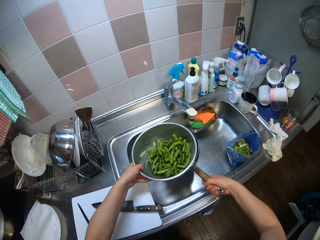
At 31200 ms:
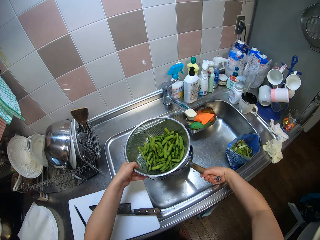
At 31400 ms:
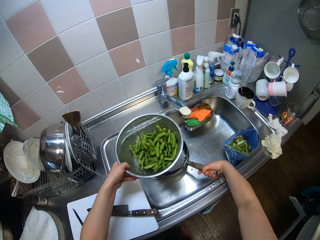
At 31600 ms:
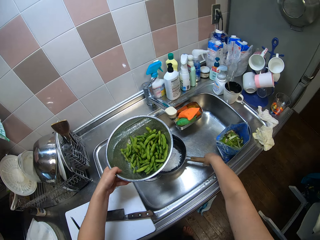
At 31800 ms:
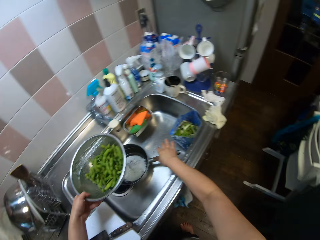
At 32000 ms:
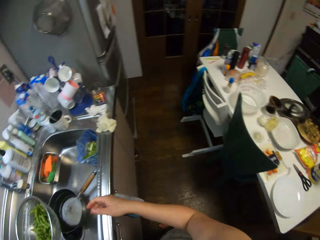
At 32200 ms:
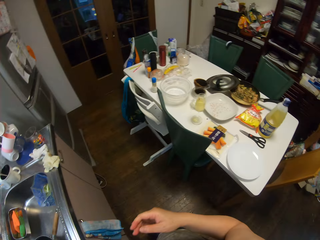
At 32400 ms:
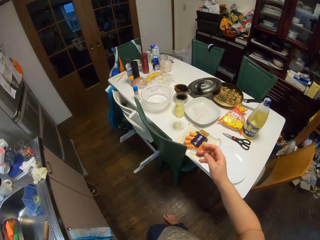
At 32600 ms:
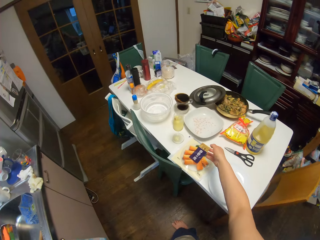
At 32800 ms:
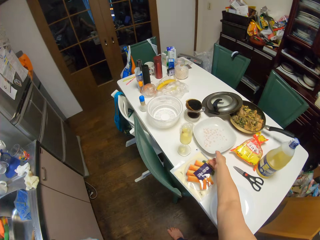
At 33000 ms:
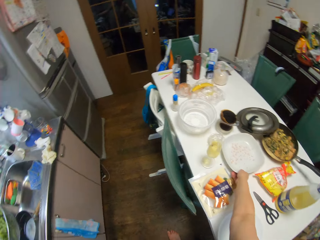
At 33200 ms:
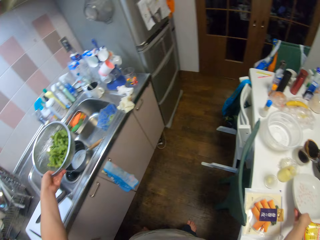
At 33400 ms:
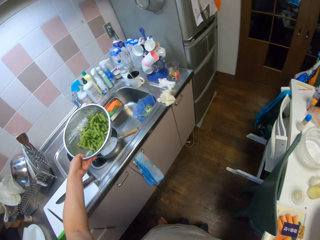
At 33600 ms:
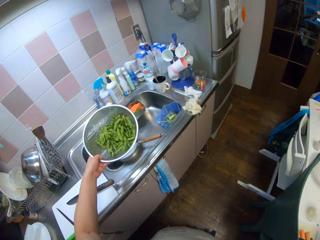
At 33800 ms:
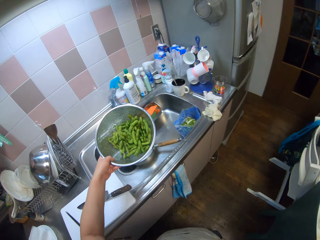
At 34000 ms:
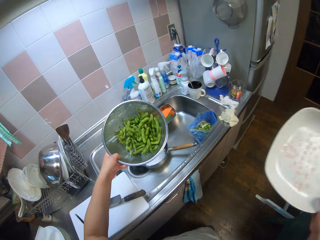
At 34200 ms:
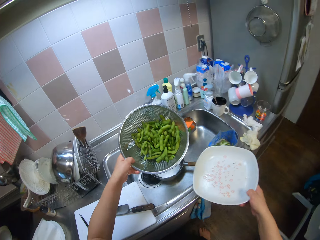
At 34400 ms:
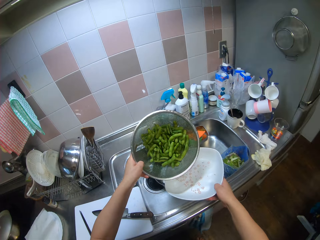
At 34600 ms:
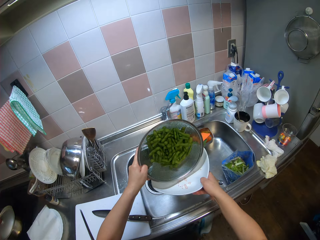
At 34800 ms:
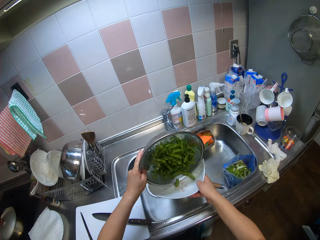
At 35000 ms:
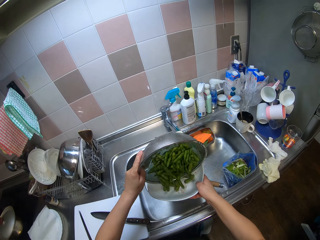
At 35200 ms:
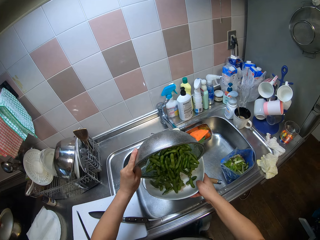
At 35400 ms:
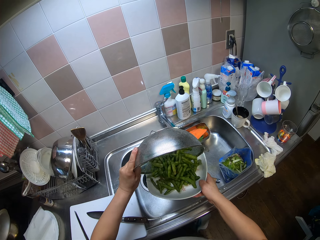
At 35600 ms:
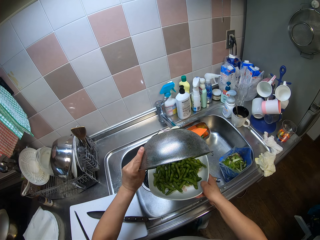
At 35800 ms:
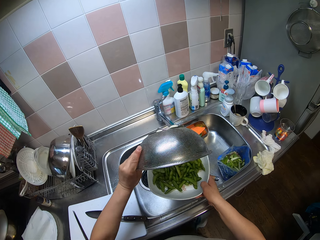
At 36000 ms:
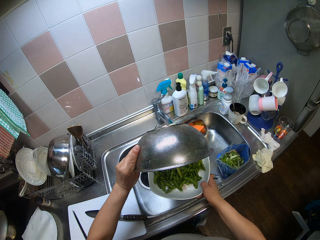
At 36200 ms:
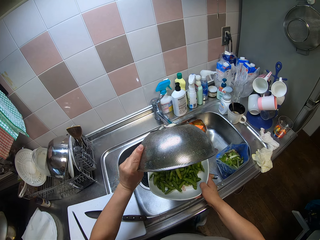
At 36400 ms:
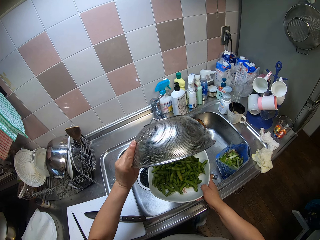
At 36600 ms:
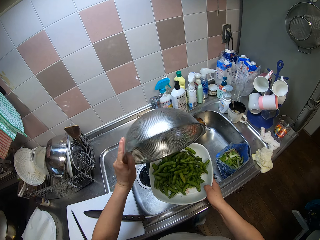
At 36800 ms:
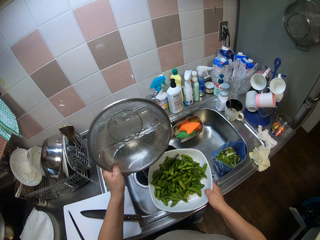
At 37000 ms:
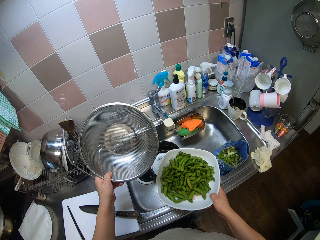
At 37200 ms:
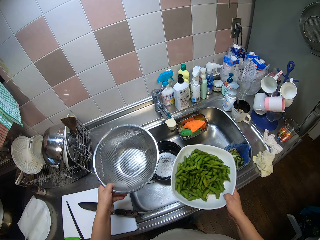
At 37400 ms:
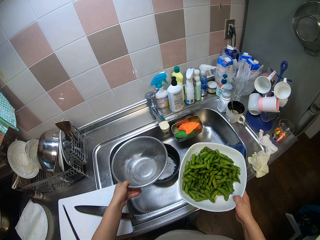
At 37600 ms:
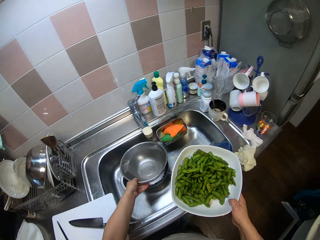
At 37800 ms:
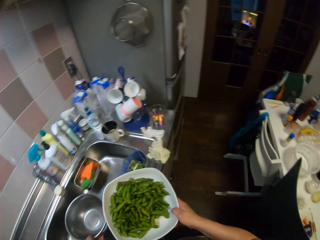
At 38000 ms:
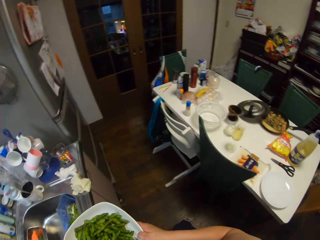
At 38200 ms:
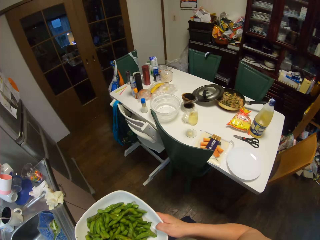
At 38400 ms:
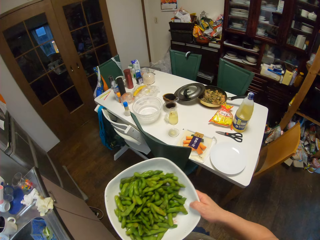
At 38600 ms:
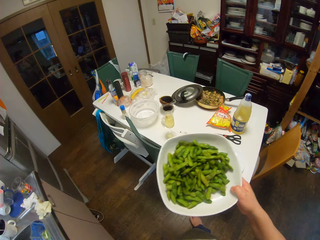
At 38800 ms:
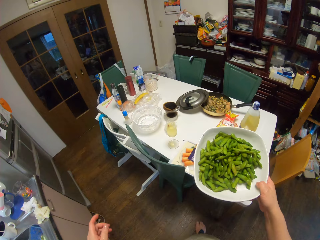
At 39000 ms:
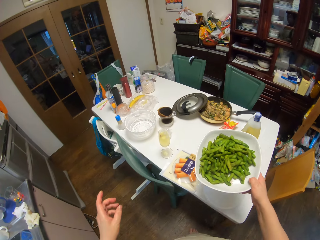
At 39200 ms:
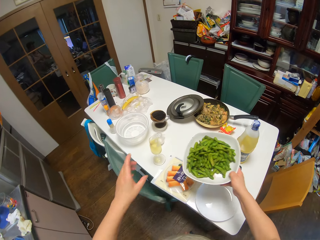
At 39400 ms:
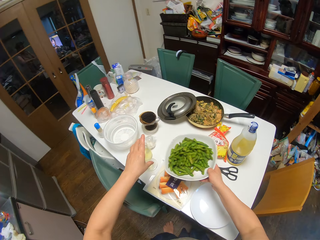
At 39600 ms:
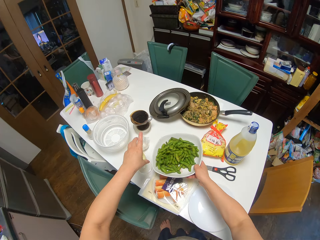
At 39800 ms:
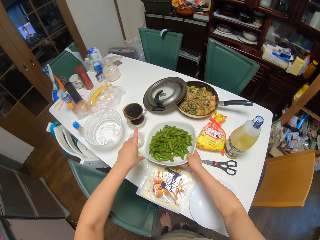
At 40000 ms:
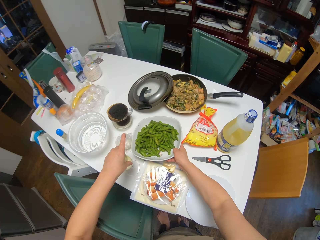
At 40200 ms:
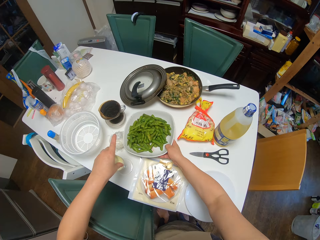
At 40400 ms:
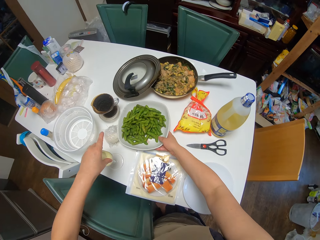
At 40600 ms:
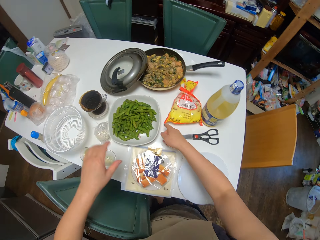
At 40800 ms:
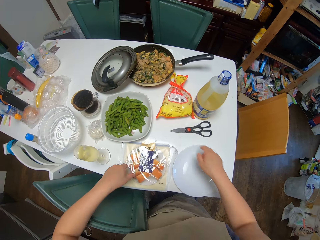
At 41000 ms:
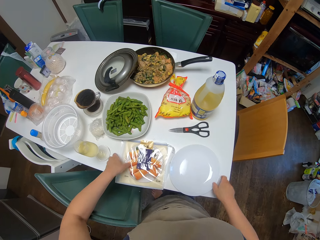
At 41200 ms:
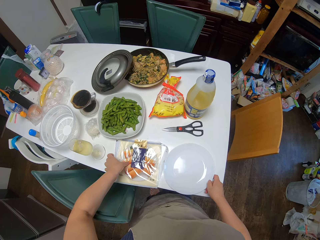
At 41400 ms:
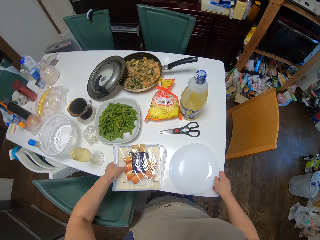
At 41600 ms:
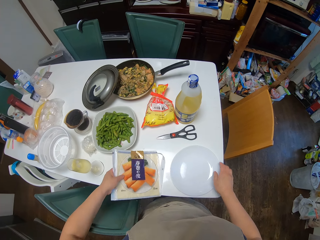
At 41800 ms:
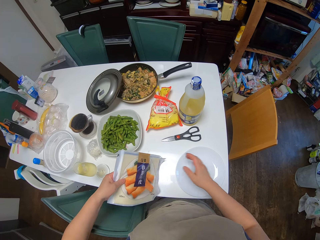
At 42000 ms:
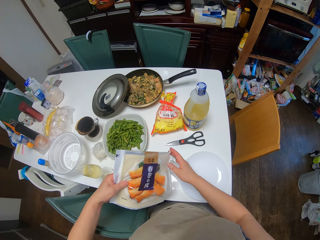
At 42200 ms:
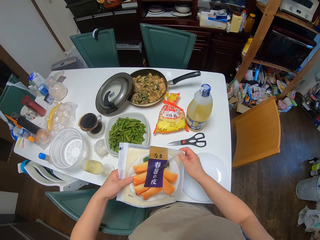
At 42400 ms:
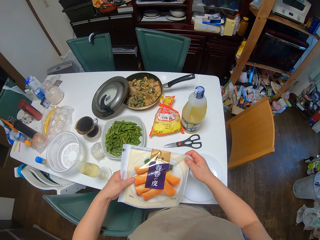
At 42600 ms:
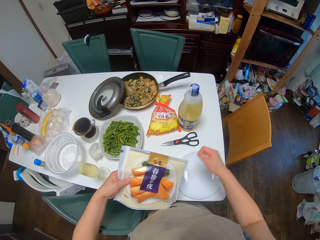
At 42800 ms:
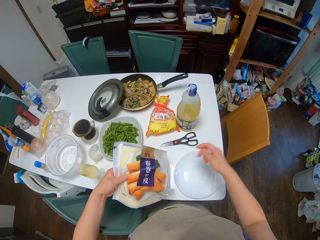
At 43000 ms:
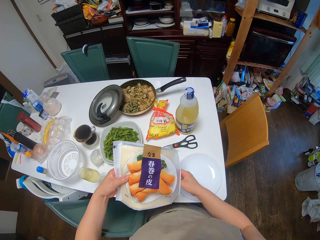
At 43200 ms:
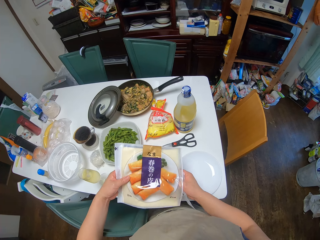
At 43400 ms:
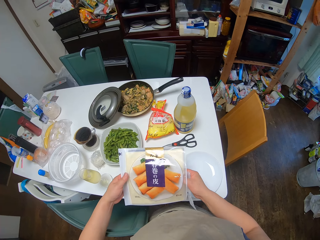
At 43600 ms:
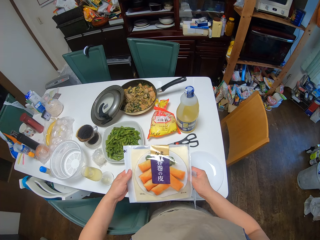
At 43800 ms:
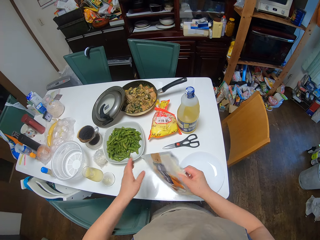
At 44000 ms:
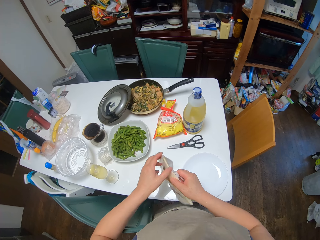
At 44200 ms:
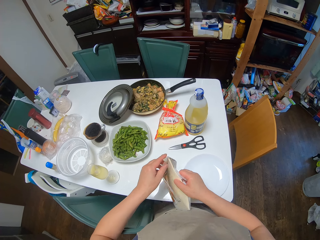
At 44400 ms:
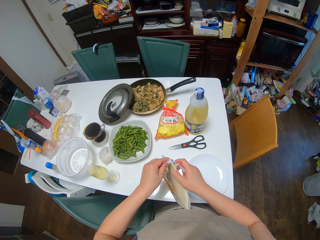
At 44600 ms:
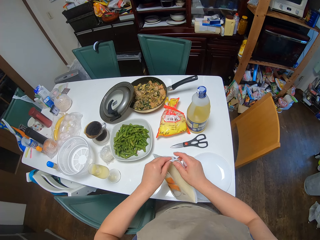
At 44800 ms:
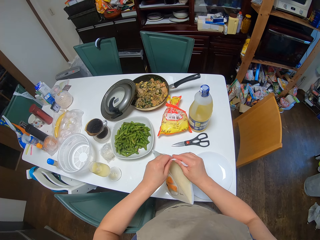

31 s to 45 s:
The camera wearer holds the bowl. She drops the pot in a sink. She picks up another plate from the table with her right hand. She pours the peas in the sieve on the plate. She drops the sieve in the sink. She moves a step. She drops the other plate on the table. She moves a glass cup on the table with her left hand. She moves the other plate on the table with her right hand. She picks up the pack of spring roll sheets from the table with her left hand. She removes the spring roll sheets from the pack.

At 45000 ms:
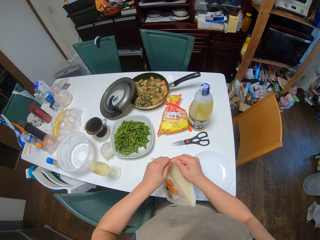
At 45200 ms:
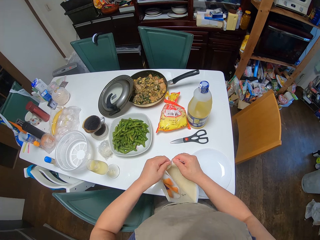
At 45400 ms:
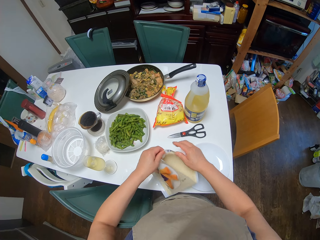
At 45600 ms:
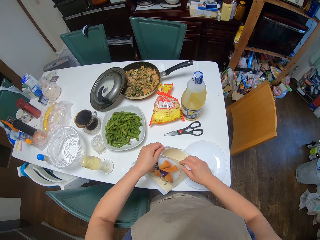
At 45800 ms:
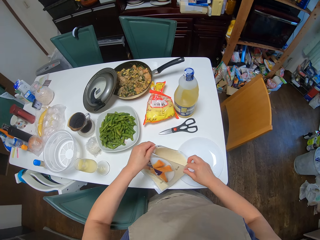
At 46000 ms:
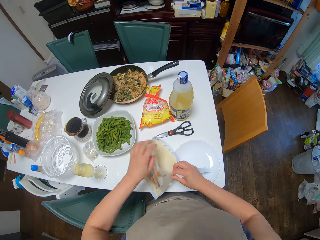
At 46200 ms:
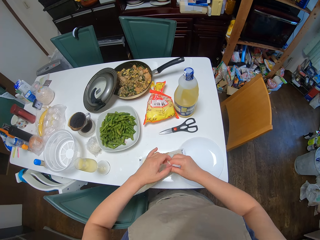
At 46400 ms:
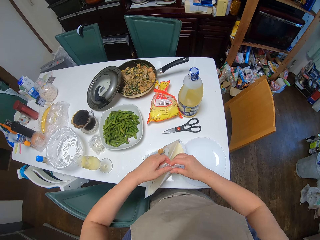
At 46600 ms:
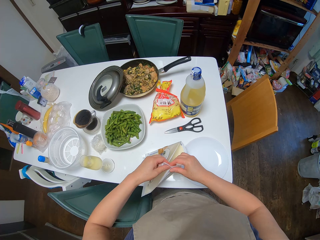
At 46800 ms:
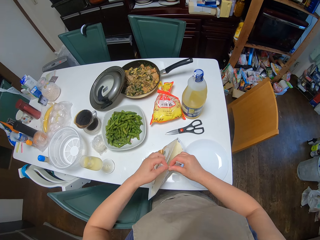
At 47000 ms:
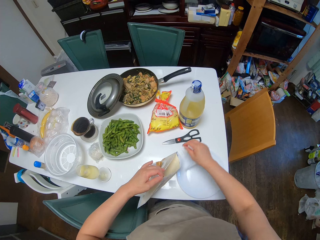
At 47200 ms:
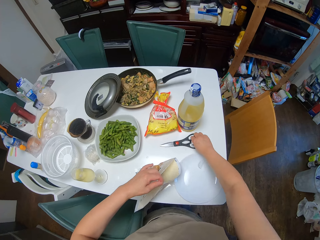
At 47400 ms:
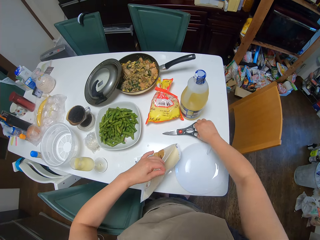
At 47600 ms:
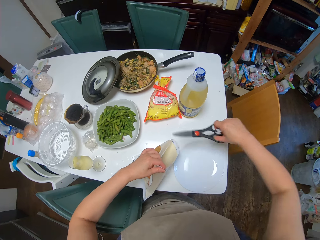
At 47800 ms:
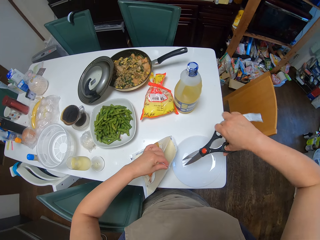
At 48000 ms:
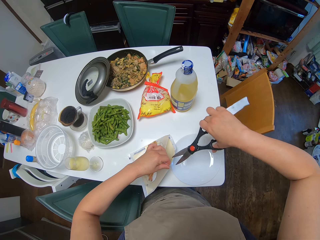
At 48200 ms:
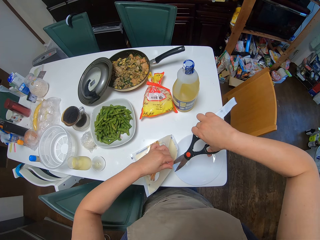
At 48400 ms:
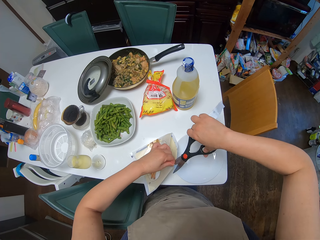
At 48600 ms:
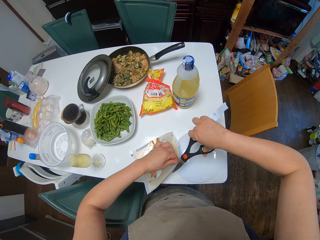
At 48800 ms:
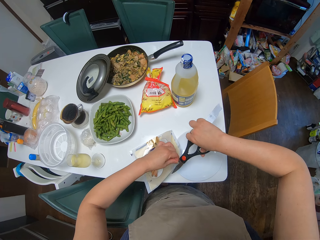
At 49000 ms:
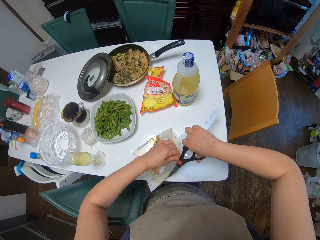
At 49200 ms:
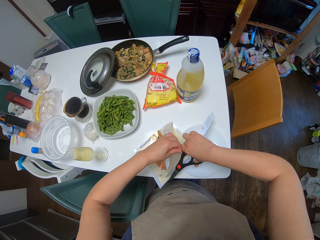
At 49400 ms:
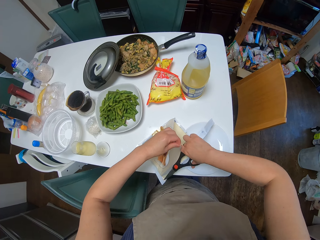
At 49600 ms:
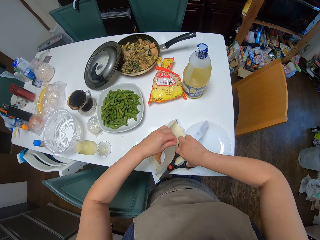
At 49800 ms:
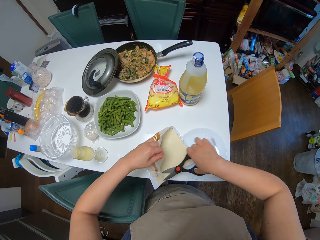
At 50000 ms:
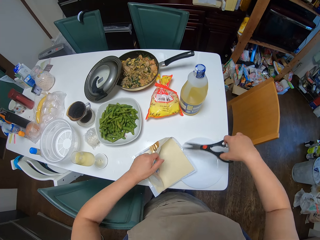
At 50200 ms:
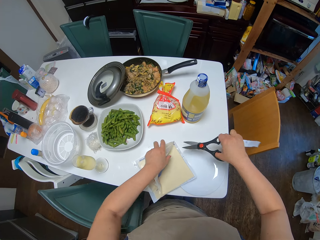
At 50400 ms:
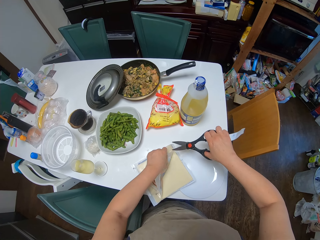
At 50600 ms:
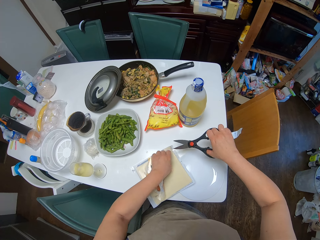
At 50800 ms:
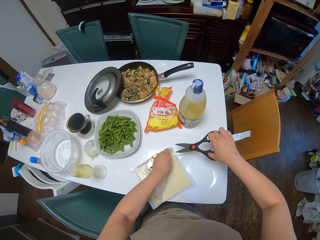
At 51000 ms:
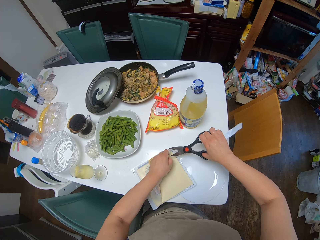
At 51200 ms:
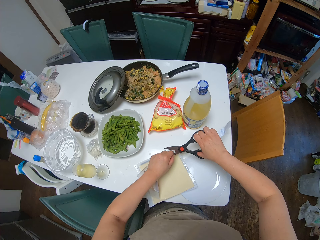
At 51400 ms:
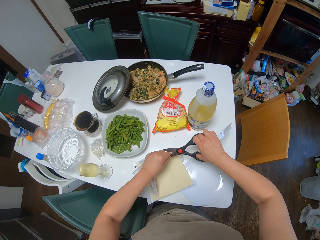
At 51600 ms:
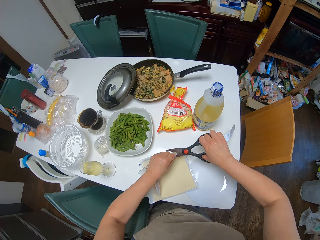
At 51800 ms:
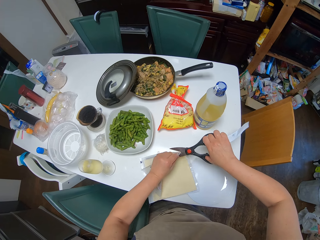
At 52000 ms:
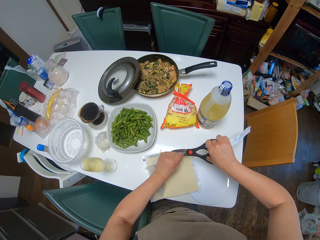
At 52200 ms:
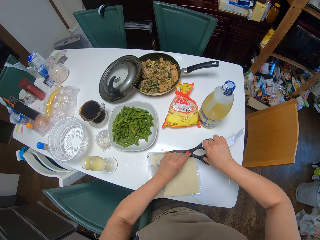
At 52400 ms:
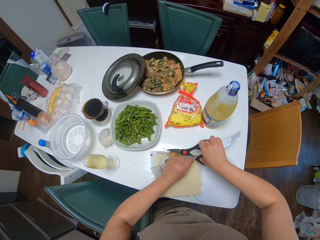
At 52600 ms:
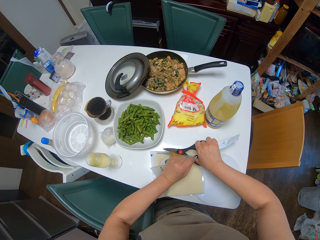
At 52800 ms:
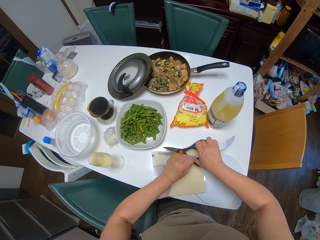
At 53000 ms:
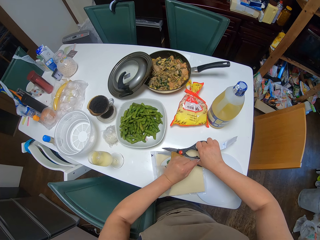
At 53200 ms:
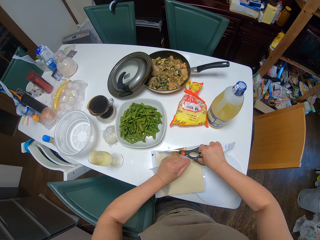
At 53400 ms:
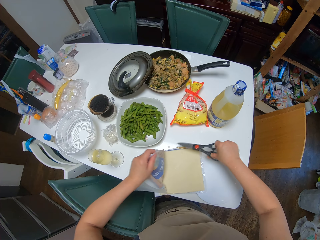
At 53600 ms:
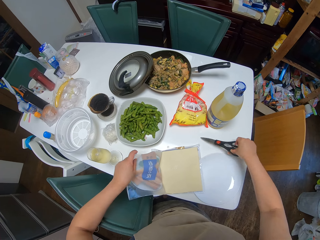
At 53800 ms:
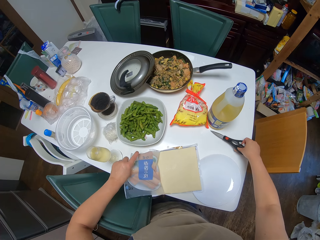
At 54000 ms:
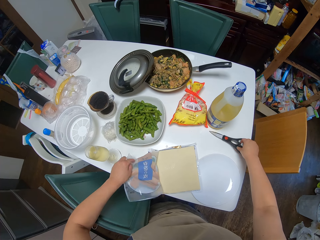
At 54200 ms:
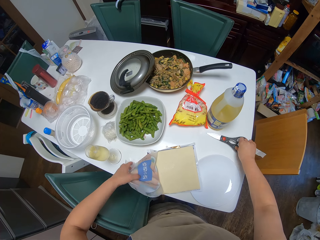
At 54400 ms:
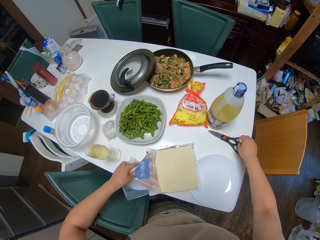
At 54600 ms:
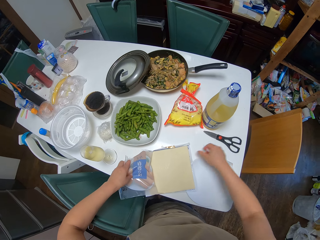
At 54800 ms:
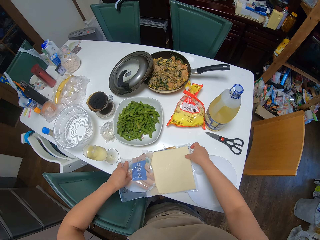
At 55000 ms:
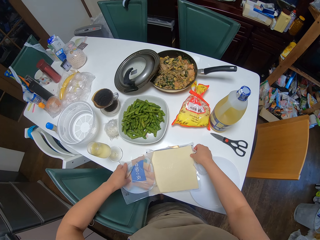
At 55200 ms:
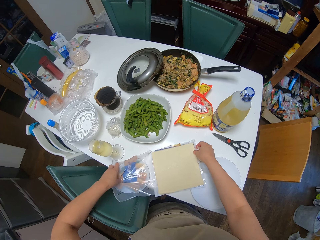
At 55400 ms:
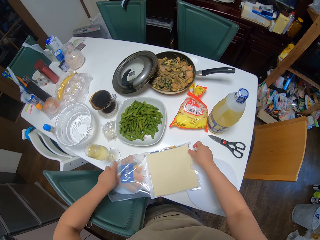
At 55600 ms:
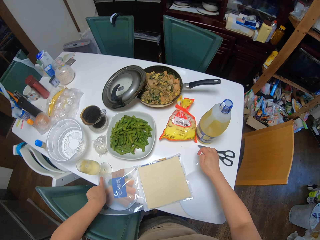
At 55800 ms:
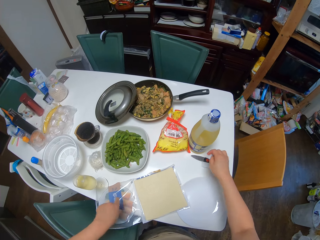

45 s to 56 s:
The camera wearer opens the pack with her hands. She picks up the pair of scissors from the table with her right hand. She cuts the pack of spring roll sheets with the scissors. She cuts the pack of spring roll sheets with the scissors again. She drops the pair of scissors on the table with her right hand. She opens the pack with her hands.
